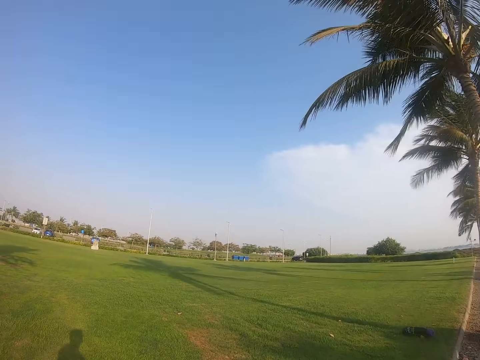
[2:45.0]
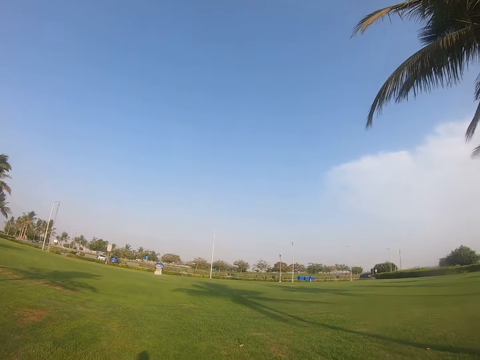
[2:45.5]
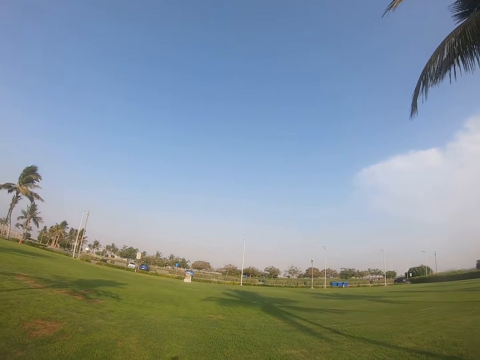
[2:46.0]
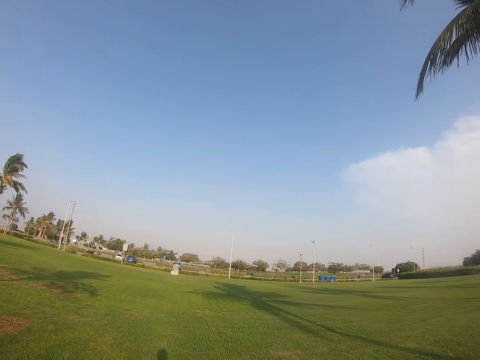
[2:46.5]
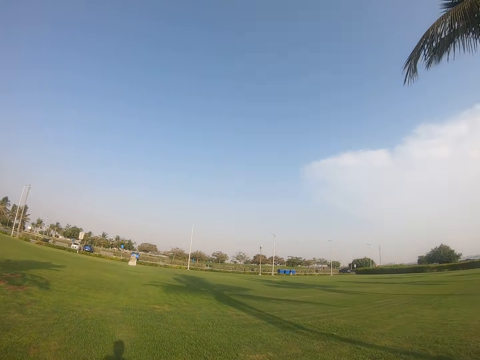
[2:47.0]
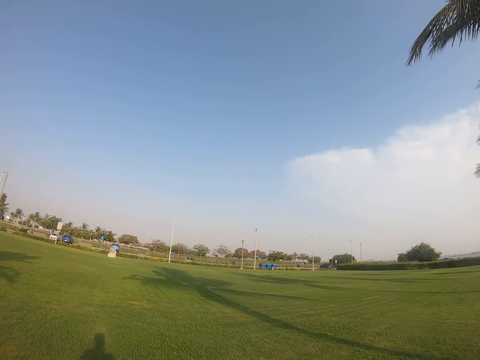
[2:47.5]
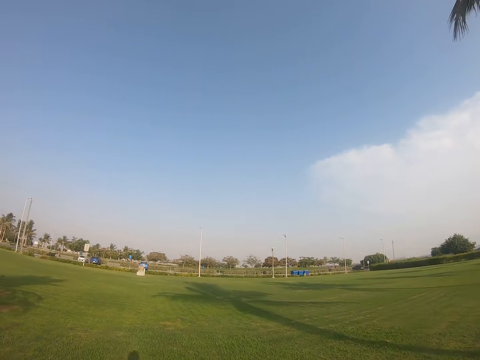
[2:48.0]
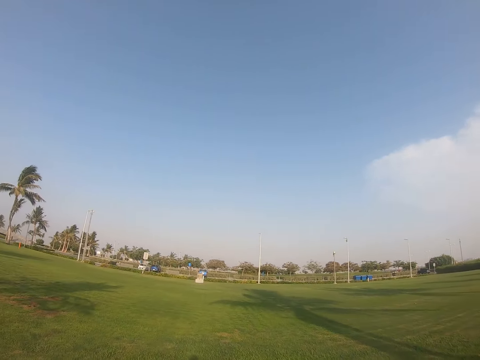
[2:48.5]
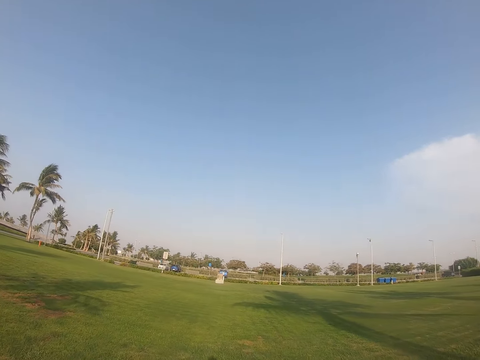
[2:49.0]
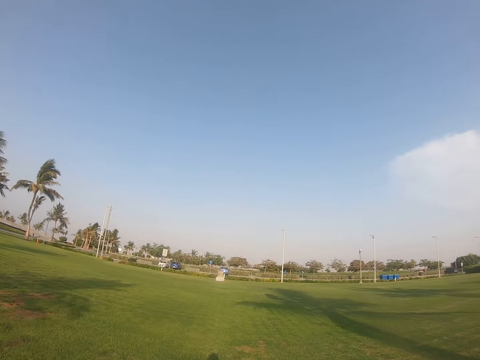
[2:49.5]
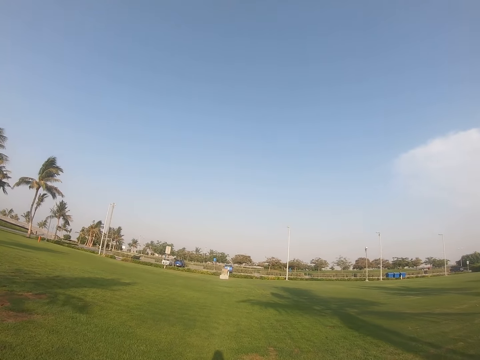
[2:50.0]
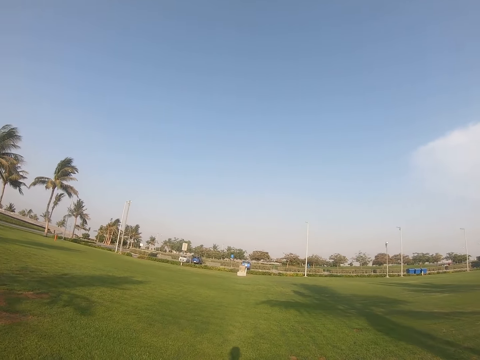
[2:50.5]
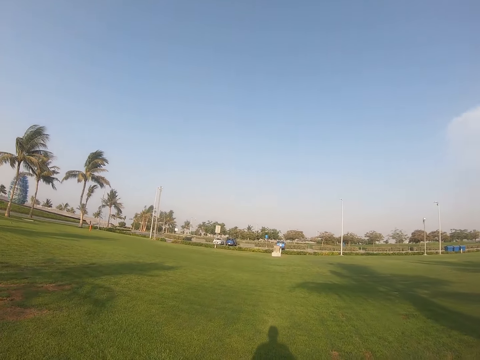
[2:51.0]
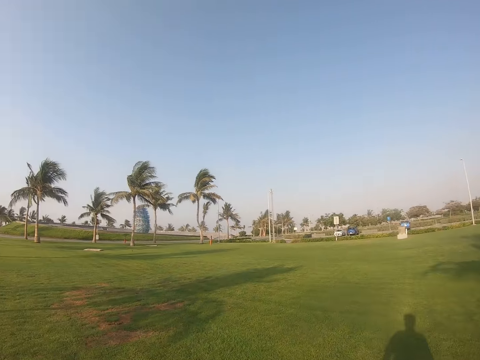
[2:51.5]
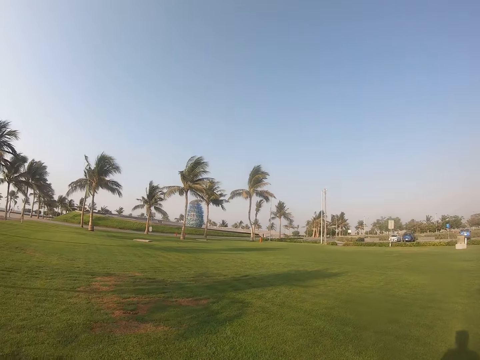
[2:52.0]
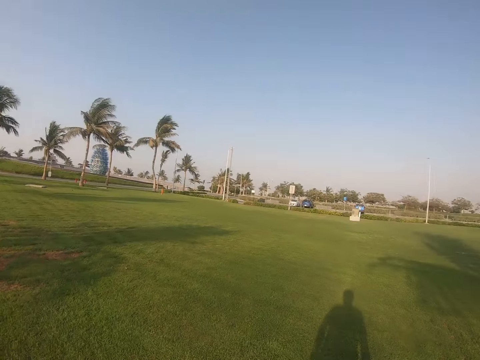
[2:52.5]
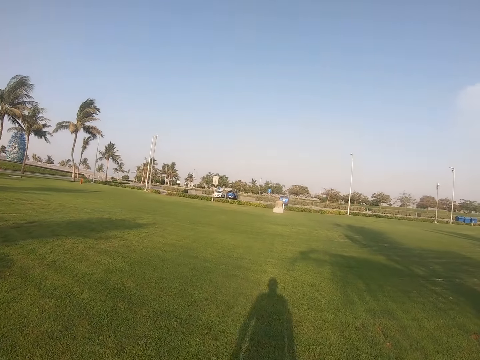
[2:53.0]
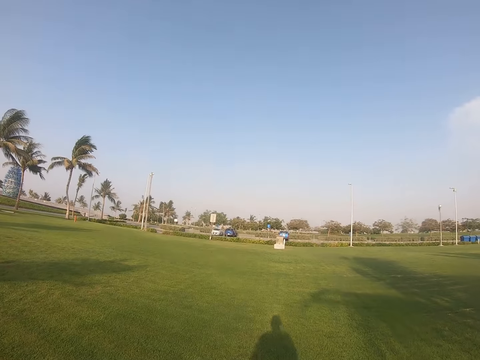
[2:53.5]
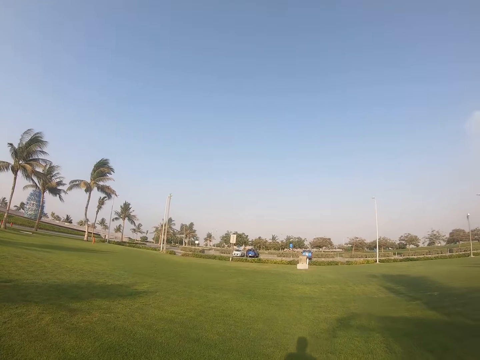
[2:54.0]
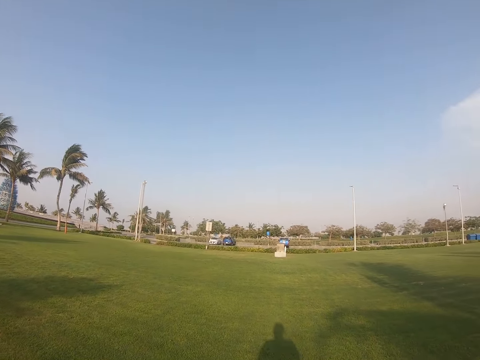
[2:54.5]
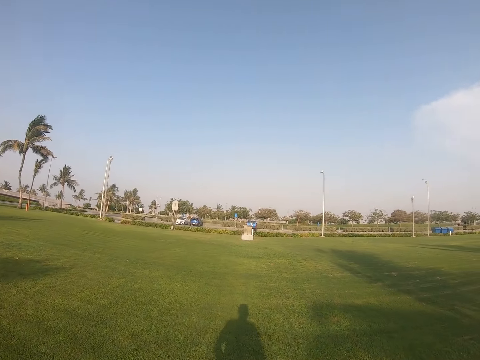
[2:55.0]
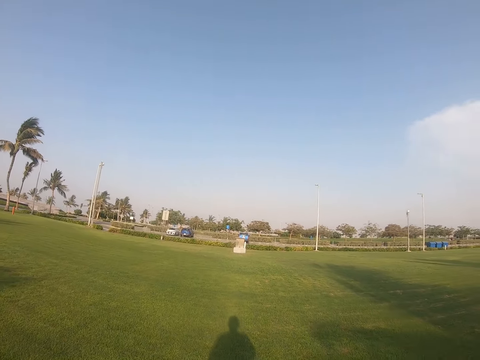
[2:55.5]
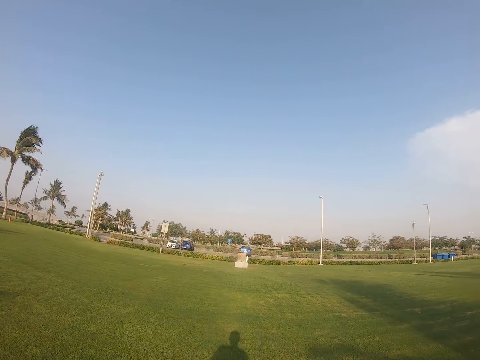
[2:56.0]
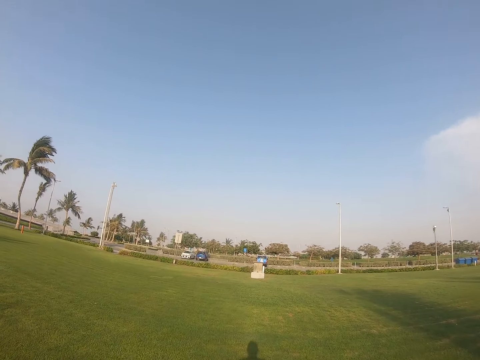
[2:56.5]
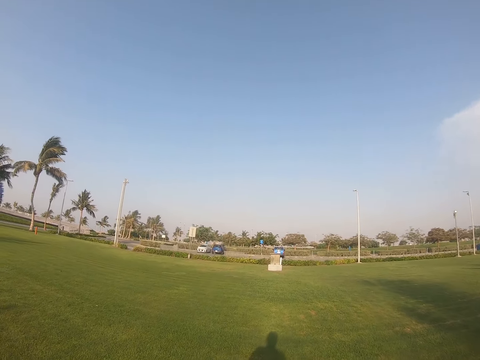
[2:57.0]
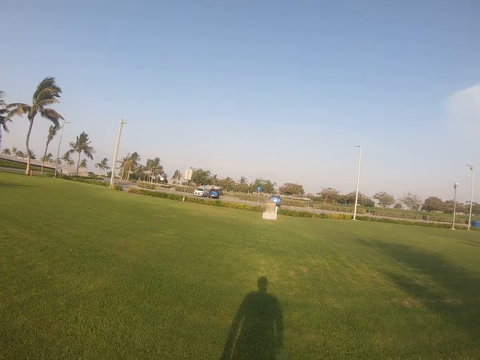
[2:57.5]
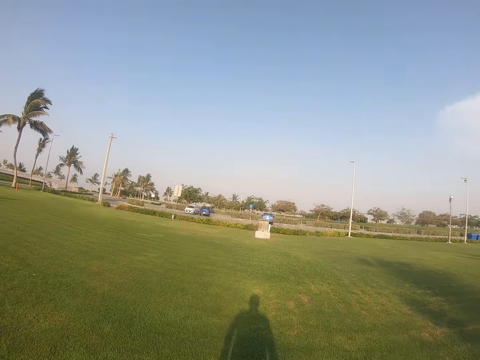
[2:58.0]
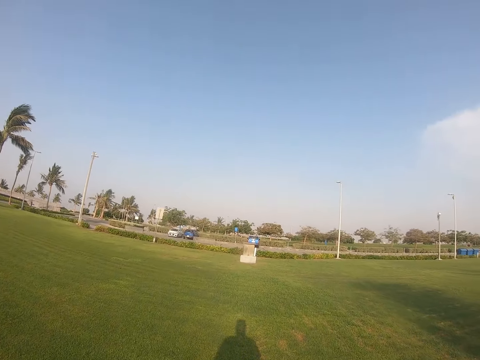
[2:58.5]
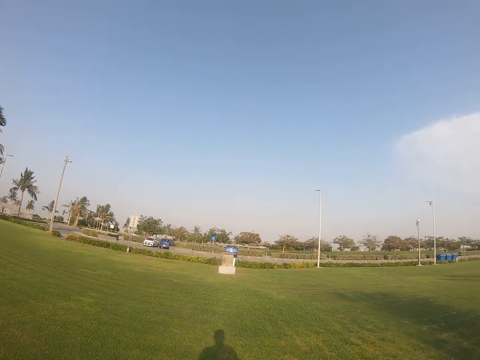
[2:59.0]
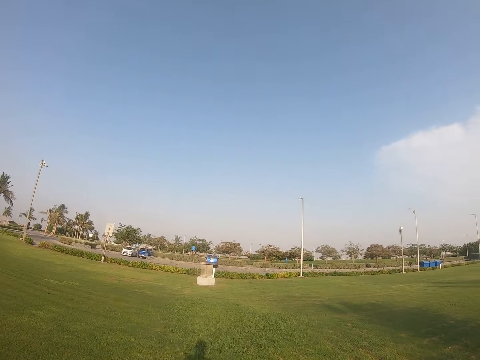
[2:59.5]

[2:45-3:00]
The camera wearer walks on the field. They look around the field, walk in the field, look around the field and walk in the field.

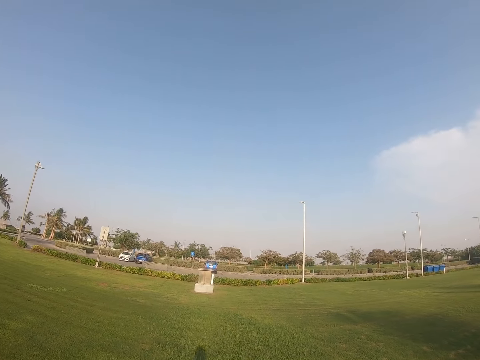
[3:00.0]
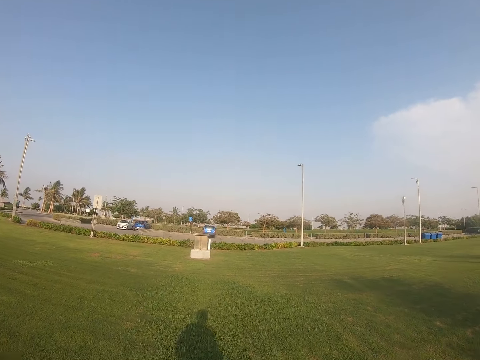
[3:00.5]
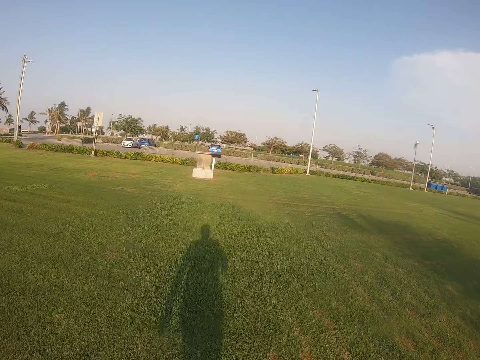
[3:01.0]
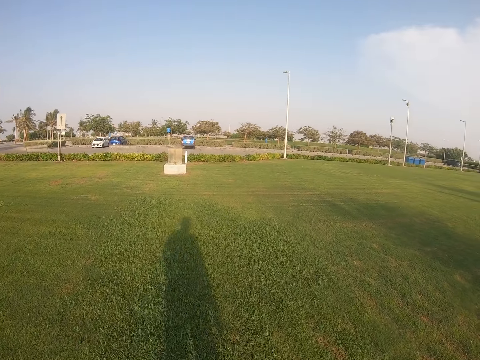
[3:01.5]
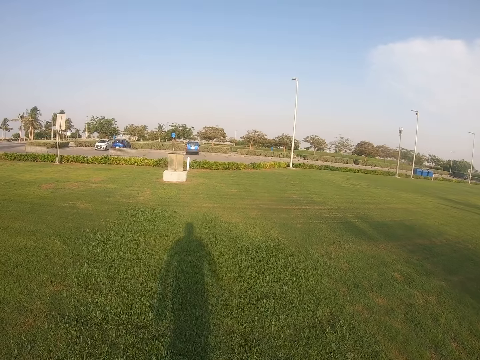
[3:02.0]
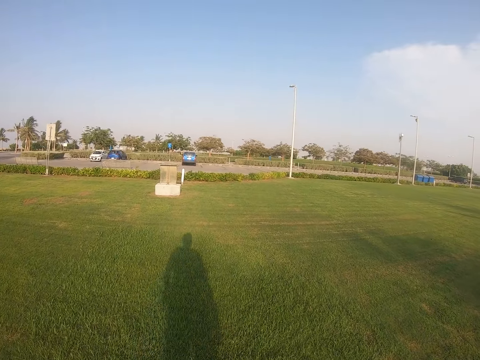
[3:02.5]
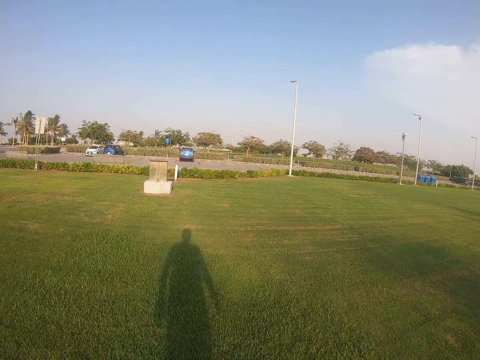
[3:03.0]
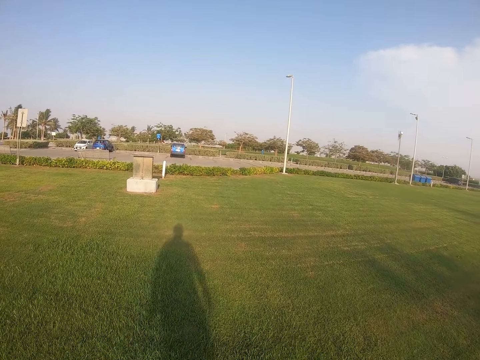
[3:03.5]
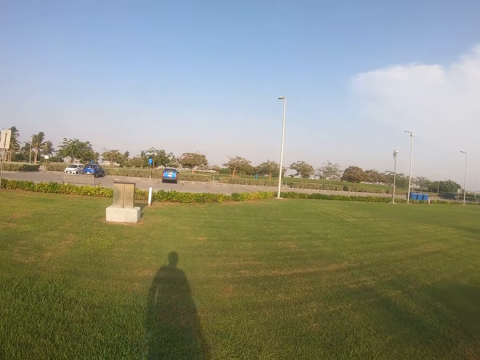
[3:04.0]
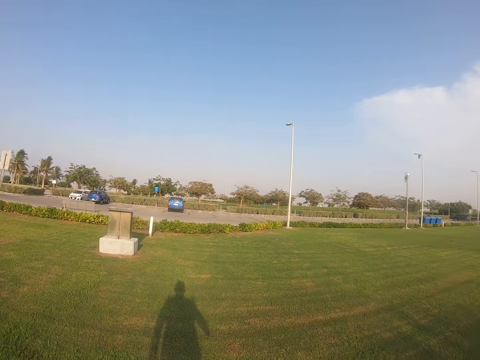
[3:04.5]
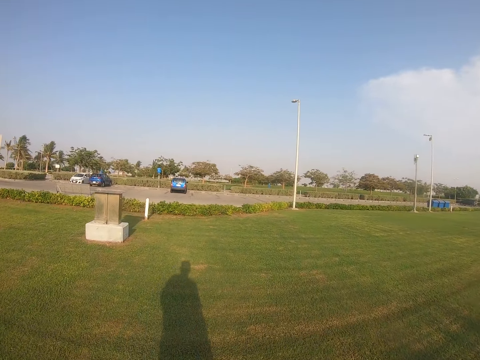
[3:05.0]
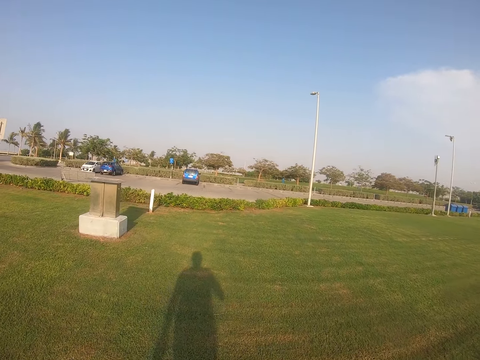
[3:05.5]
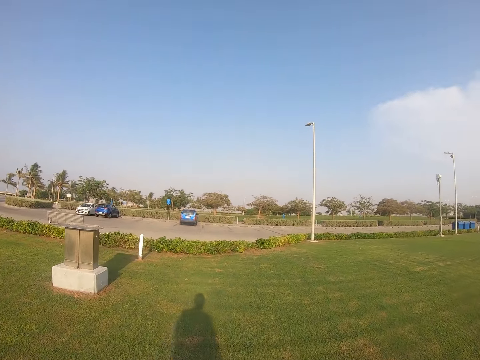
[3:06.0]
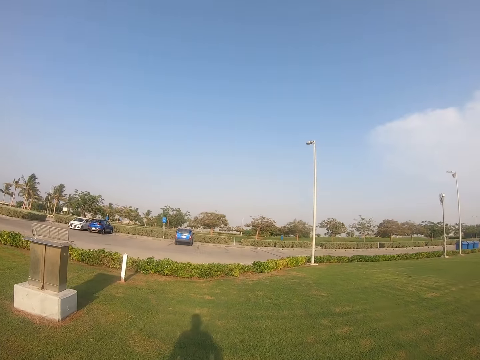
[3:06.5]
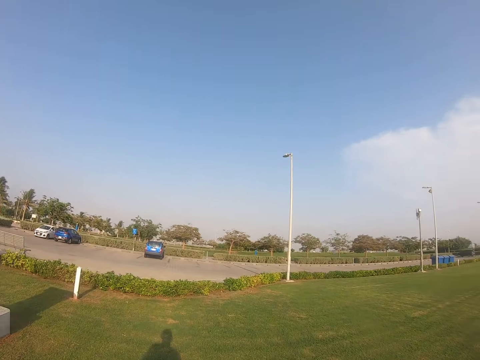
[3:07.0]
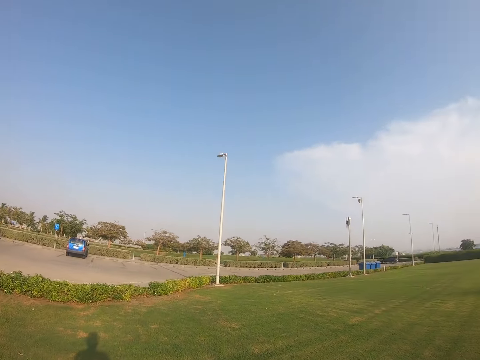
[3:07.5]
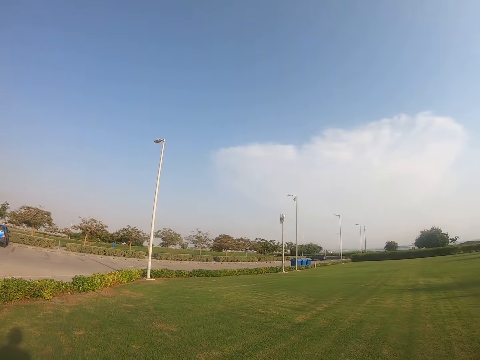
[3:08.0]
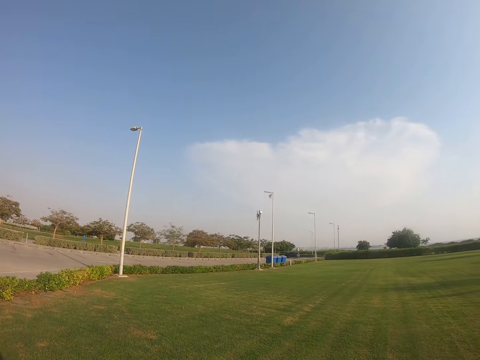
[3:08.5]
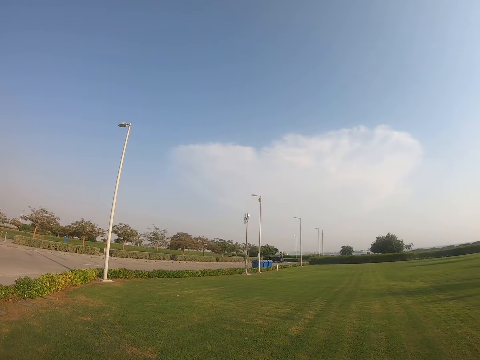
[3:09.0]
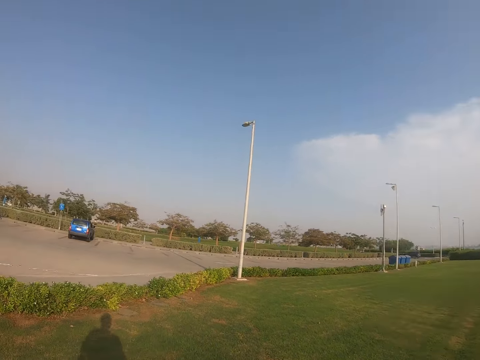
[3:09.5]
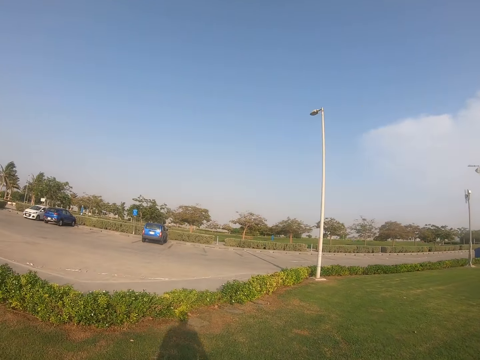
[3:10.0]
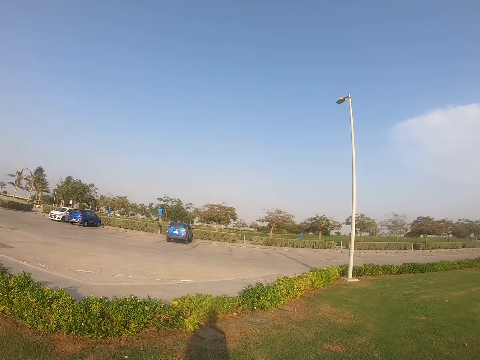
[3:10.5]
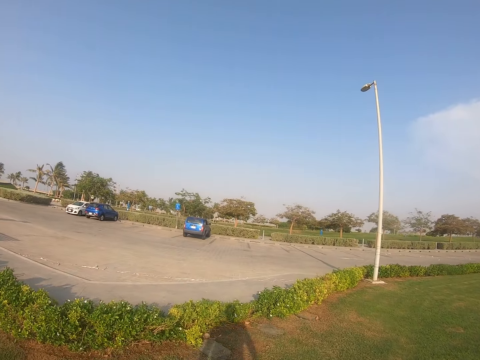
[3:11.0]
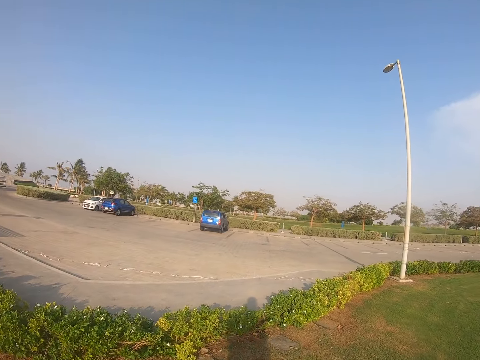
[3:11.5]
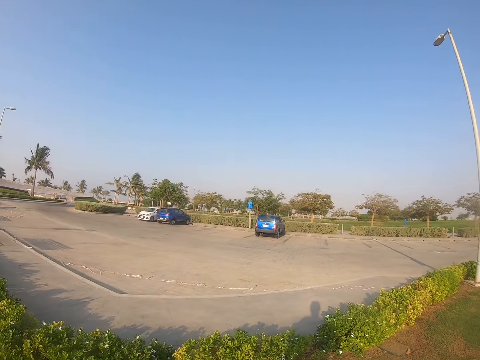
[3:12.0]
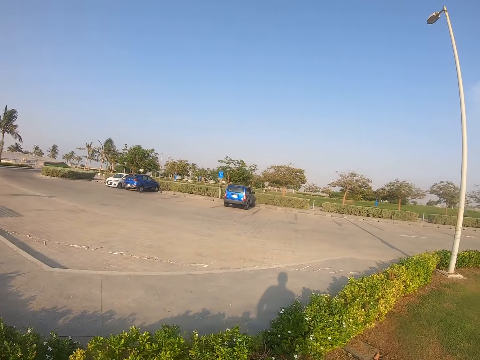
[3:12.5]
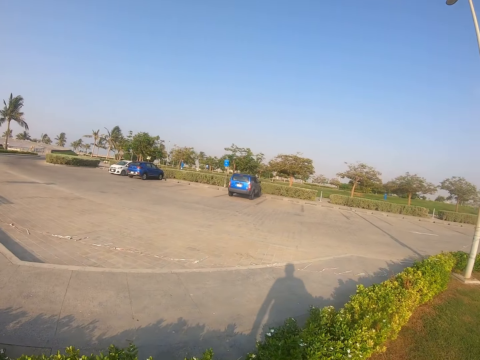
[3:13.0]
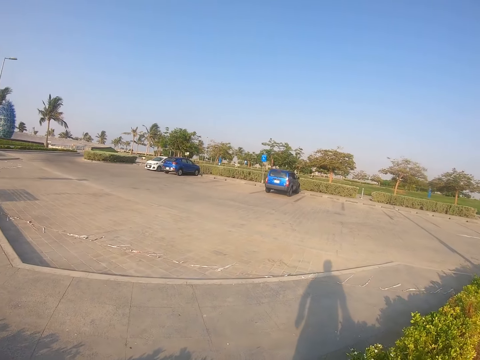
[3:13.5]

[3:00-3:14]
The camera wearer looks around the field. They walk in the field.
